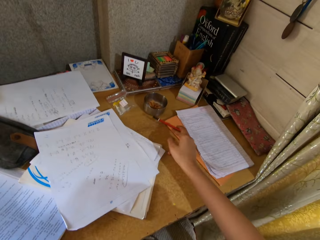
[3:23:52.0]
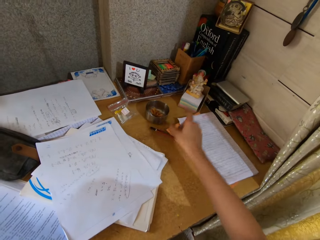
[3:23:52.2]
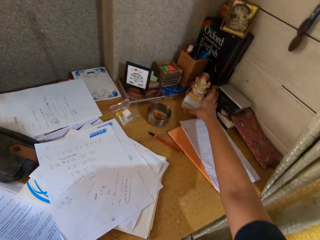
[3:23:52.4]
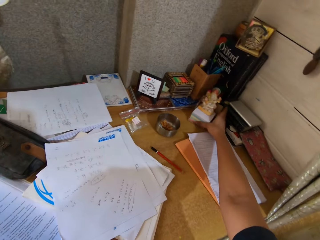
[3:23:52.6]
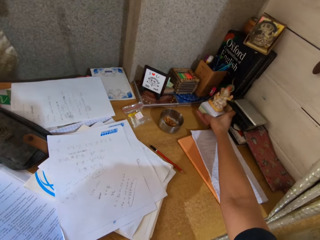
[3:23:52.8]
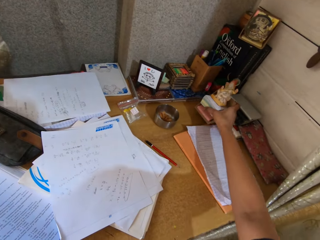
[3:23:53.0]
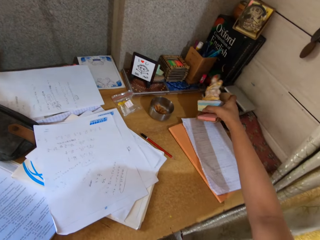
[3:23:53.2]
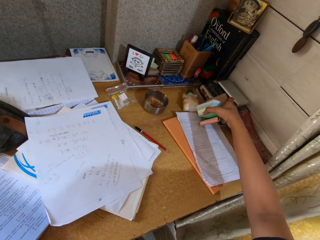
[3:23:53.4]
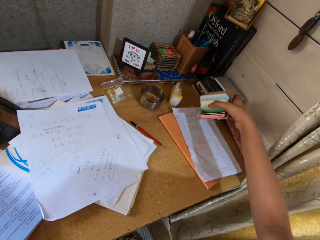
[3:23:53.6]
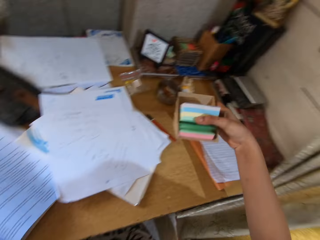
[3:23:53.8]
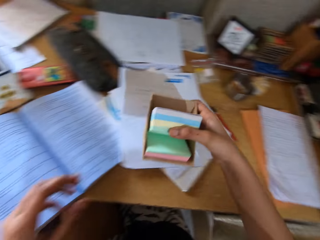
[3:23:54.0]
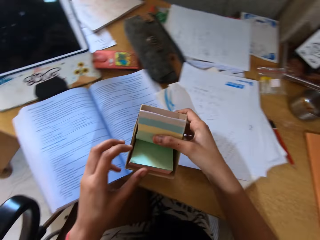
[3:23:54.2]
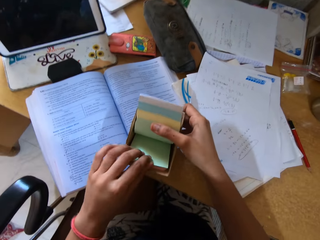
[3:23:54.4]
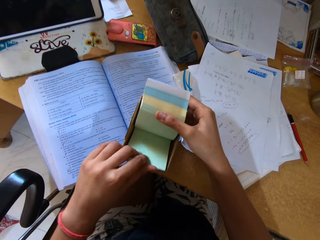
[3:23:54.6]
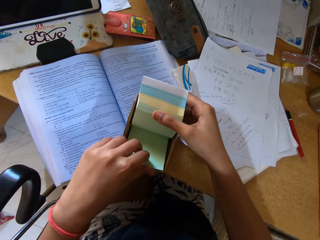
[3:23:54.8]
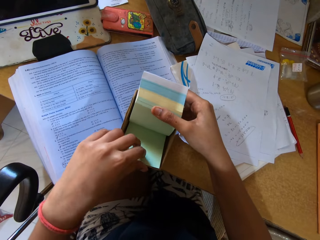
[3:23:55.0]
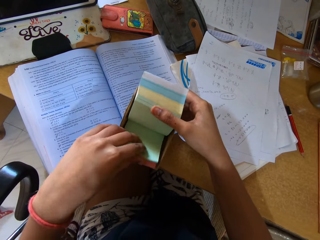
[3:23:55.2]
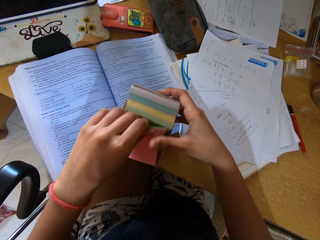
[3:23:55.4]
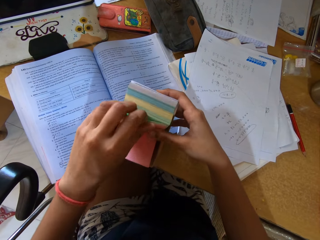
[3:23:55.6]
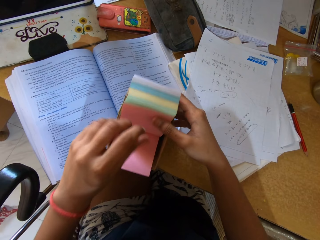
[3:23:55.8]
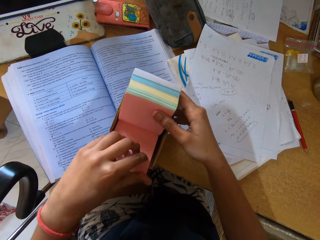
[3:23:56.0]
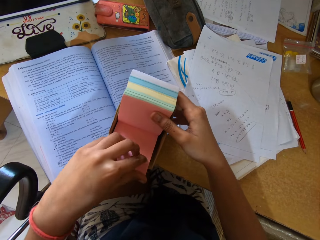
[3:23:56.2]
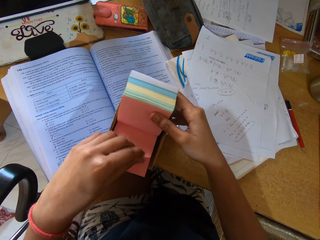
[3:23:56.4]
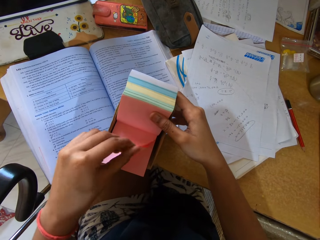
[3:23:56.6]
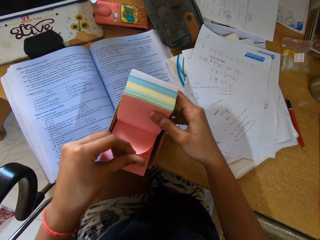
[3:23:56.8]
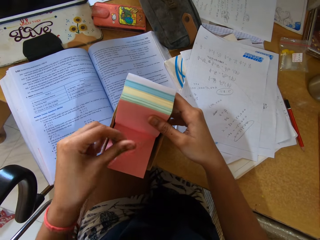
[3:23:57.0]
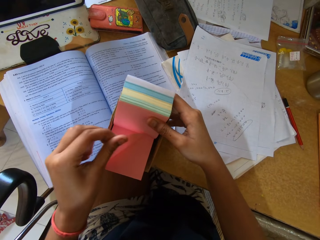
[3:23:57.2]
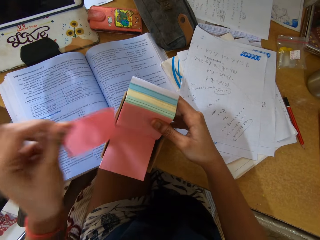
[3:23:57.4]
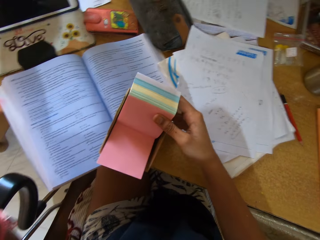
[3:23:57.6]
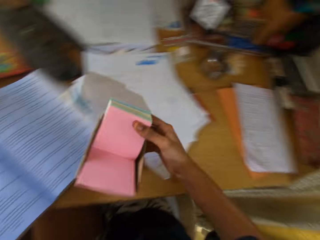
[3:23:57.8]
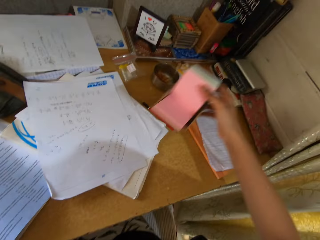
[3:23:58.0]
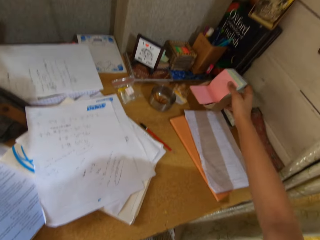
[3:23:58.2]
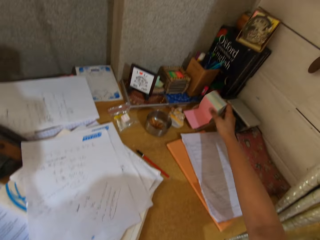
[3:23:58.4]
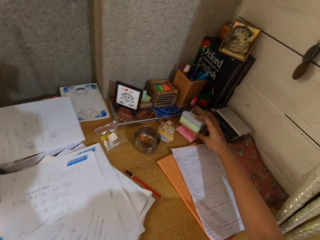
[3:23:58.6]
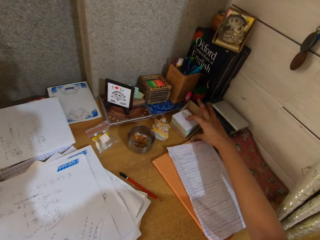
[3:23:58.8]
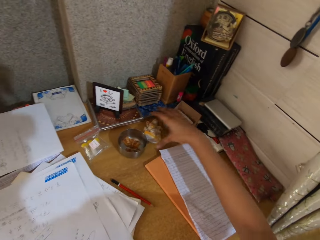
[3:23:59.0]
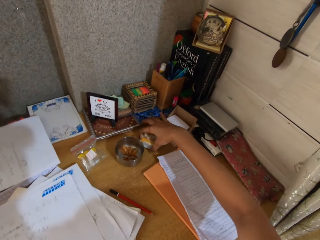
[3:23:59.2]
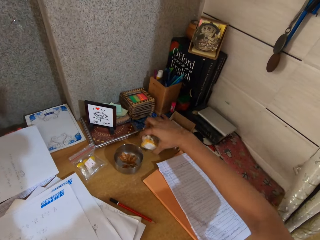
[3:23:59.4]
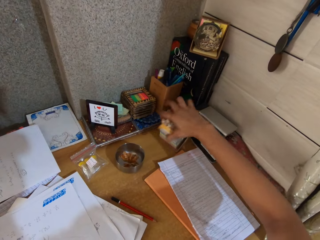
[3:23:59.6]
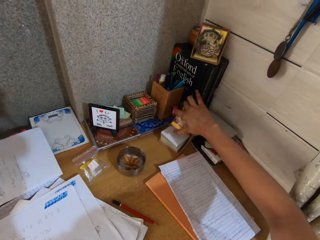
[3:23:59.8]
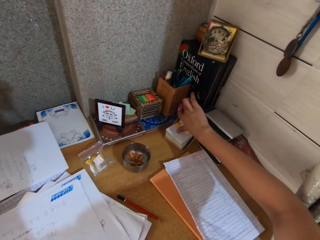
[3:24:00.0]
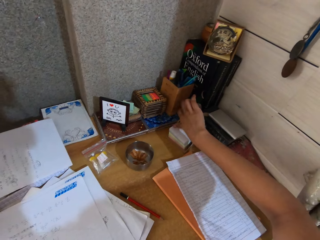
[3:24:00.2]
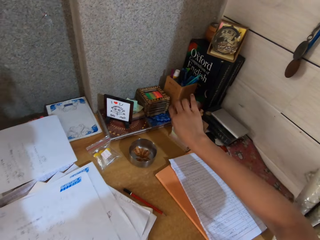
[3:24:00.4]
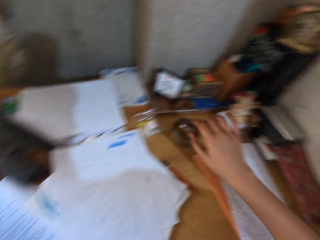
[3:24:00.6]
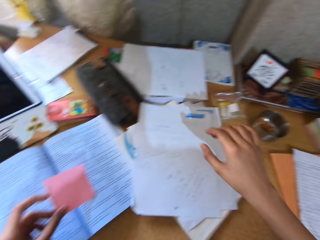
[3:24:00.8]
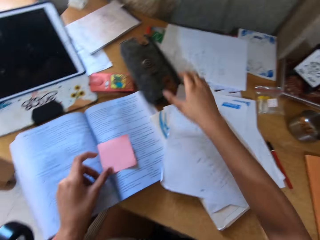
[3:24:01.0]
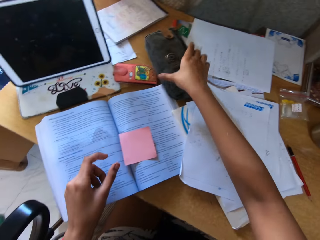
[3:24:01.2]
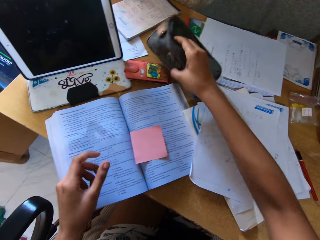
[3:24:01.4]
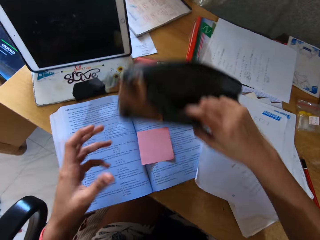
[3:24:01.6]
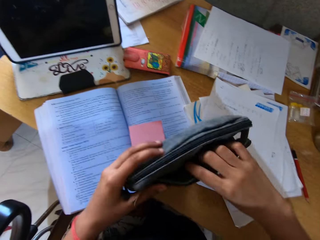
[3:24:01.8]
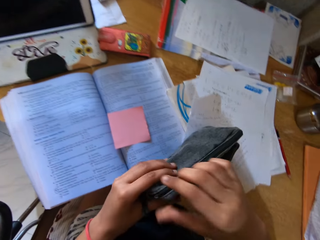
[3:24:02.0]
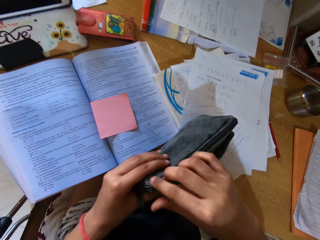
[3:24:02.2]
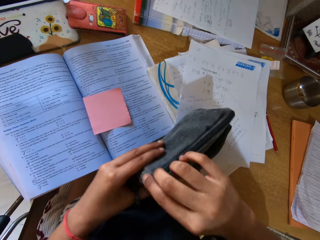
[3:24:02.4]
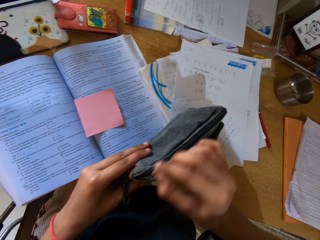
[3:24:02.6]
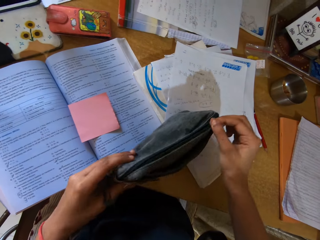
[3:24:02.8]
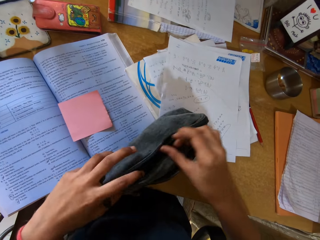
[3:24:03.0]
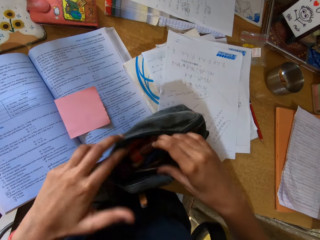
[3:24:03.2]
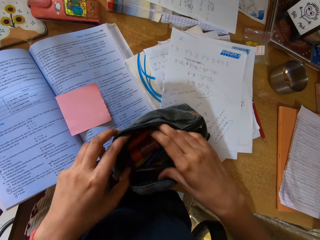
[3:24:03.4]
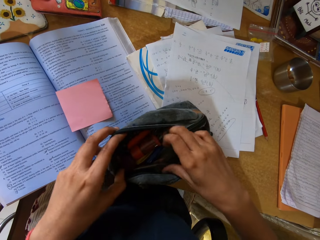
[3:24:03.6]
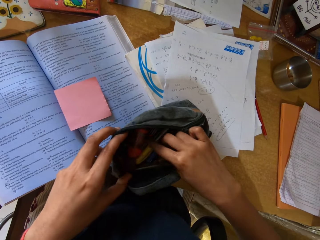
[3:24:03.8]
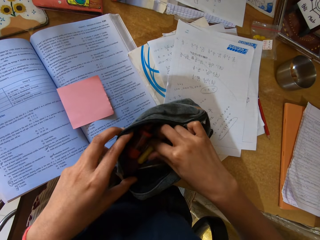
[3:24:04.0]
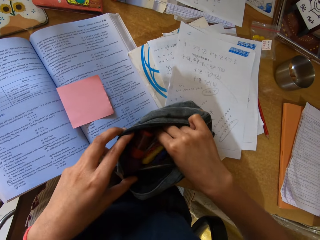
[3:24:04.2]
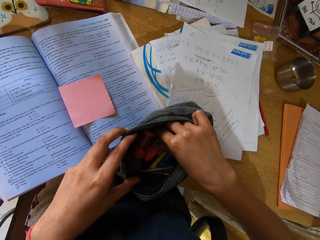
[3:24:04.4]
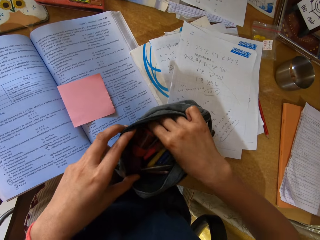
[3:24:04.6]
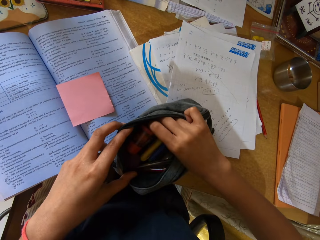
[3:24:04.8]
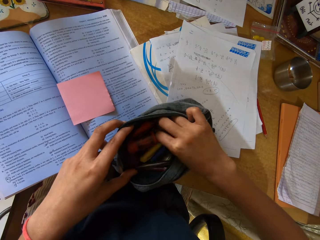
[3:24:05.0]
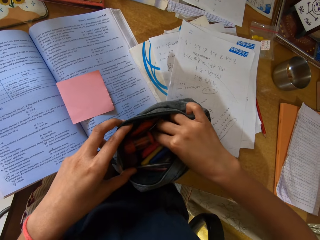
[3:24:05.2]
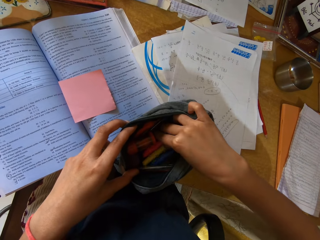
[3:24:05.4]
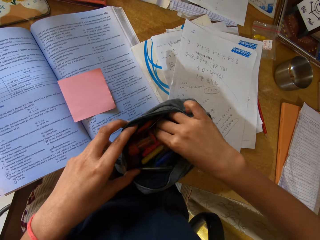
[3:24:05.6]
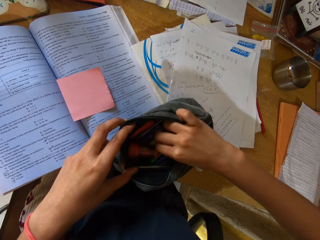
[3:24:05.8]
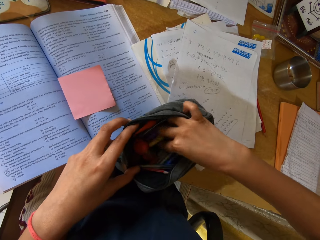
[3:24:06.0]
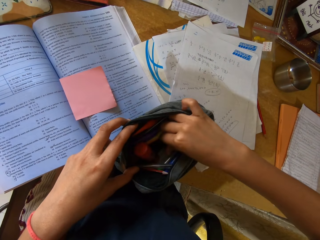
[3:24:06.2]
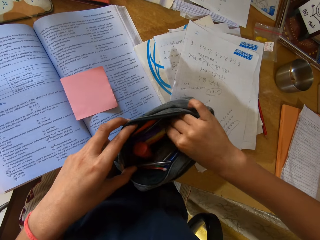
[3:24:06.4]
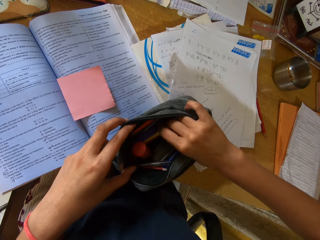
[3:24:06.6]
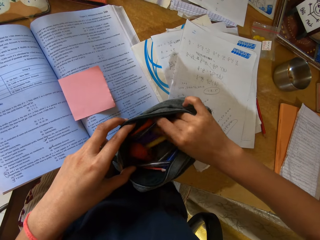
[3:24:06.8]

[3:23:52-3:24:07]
The camera wearer drops the pencil on the table. They pick up a note pad or box with sticky note pads from the table. They flip the note pads. They pluck a piece of sticky note. They put the note pads on the table. They hold a wooden toy and drop the wooden toy on the table. They place an object on the box with sticky note pads. They hold a purse or pouch. They pick up the purse, open the purse, and pick a pen from the purse.

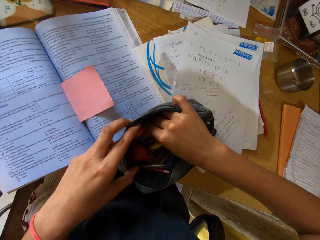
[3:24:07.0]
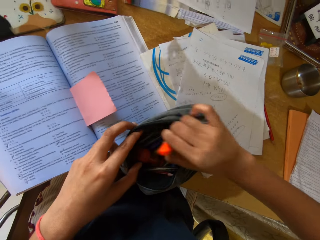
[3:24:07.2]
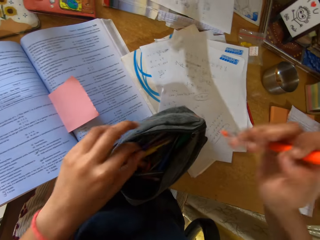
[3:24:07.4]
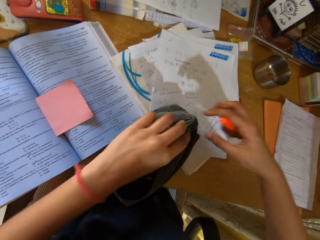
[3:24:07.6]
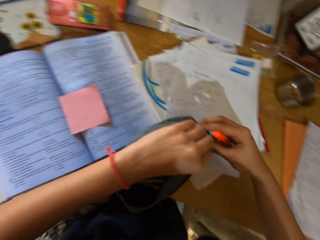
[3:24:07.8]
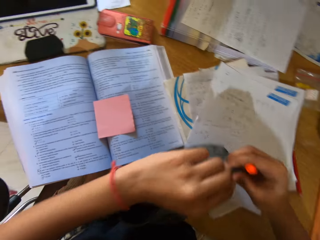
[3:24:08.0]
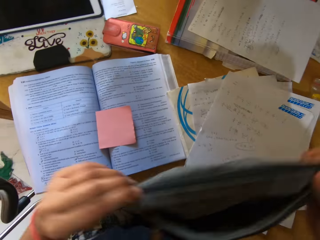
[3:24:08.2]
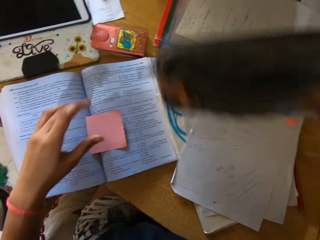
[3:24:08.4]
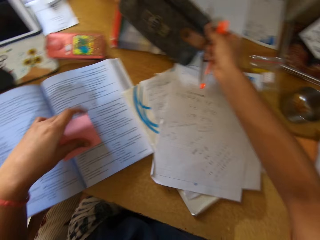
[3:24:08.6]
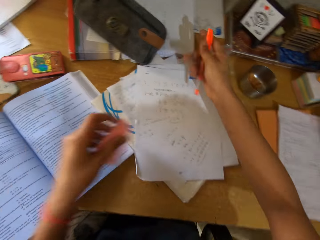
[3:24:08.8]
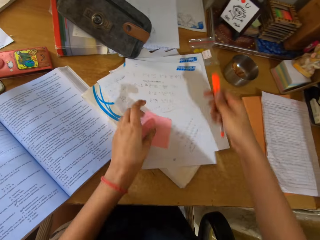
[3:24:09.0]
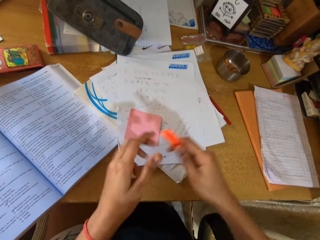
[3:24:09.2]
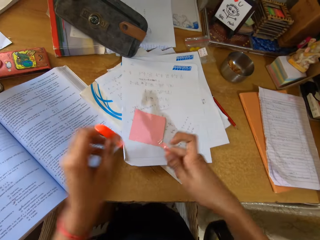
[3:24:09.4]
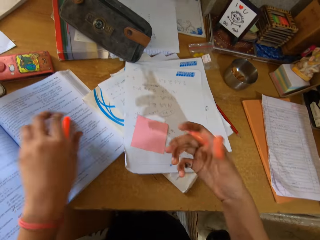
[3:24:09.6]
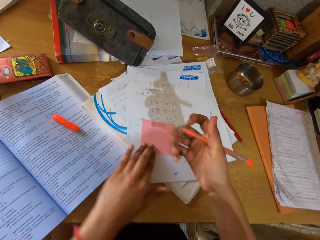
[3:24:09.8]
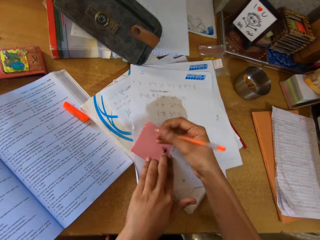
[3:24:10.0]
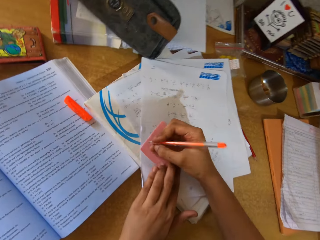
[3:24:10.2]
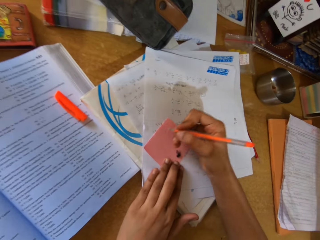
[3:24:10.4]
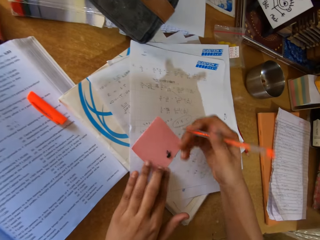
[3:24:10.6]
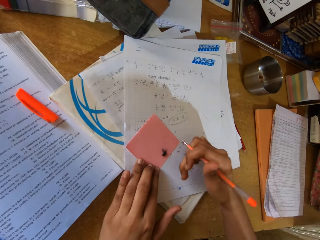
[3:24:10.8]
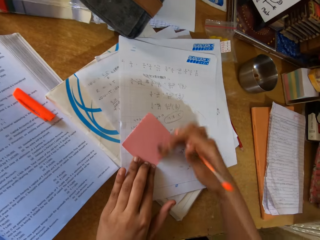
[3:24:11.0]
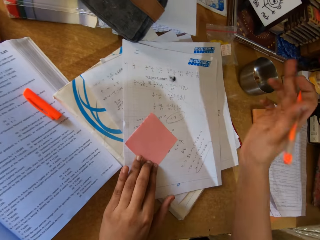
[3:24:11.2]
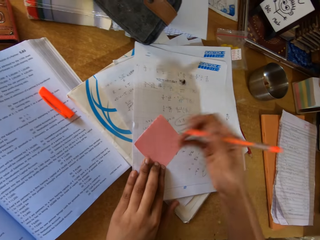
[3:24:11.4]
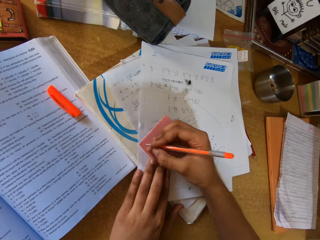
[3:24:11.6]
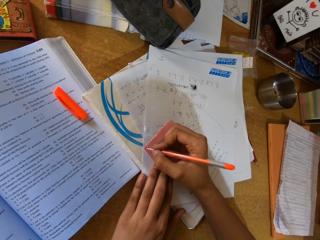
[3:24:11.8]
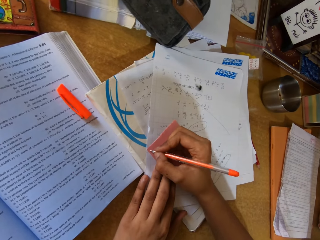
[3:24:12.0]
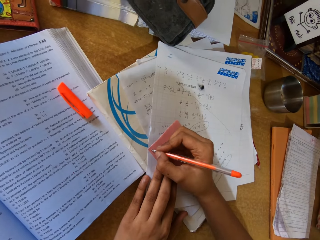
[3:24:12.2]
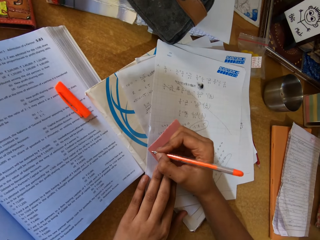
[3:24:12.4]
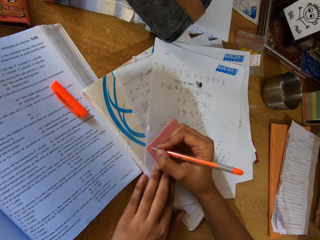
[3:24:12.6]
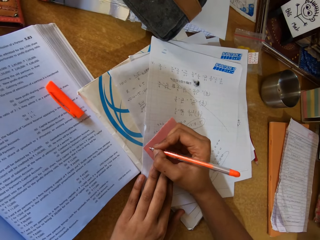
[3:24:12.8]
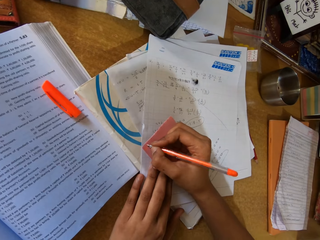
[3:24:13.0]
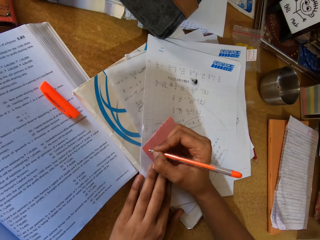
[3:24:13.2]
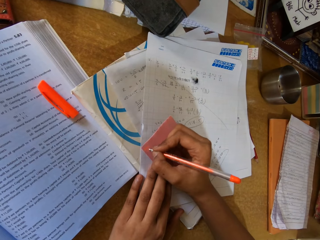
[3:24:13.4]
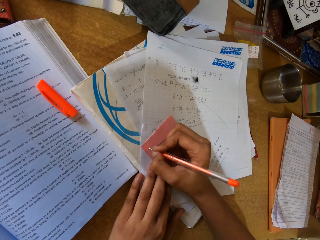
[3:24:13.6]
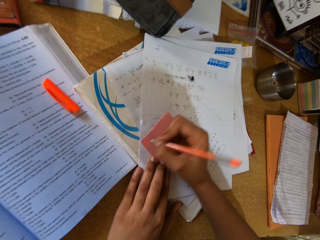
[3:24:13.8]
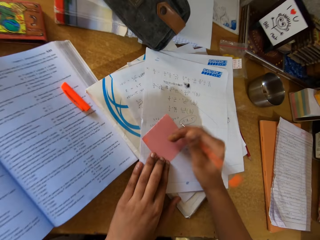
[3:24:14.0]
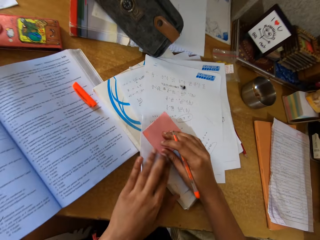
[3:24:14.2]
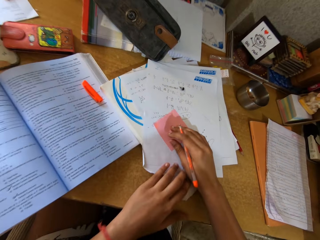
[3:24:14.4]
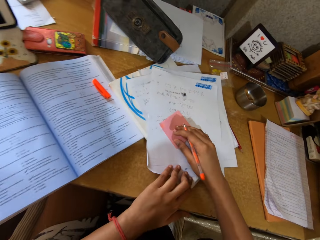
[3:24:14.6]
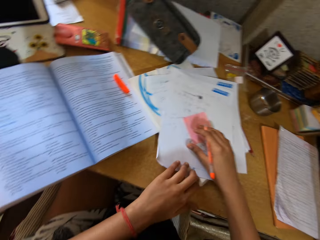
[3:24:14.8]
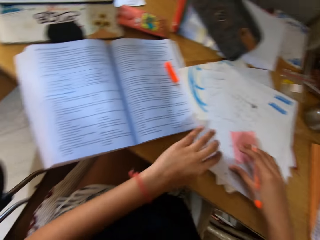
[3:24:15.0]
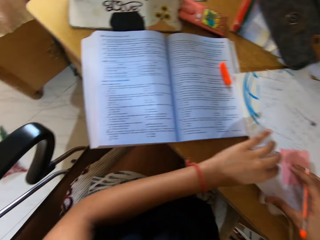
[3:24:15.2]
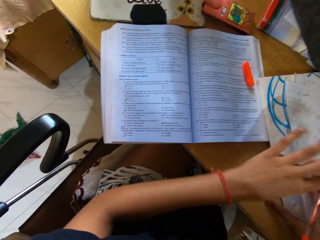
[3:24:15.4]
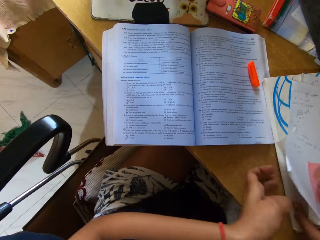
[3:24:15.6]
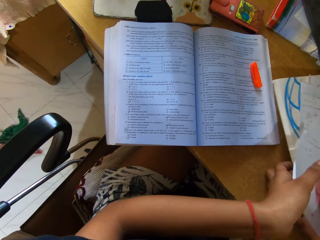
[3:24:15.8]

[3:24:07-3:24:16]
The camera wearer closes the purse zip. They hold the note pad. They put the purse on the table. They release the note pad. They remove the pen cap from the pen. They put the pen cap on the book. They write on the sticky note or note pad with the pen.
